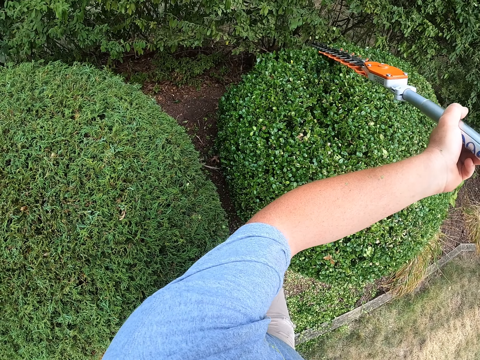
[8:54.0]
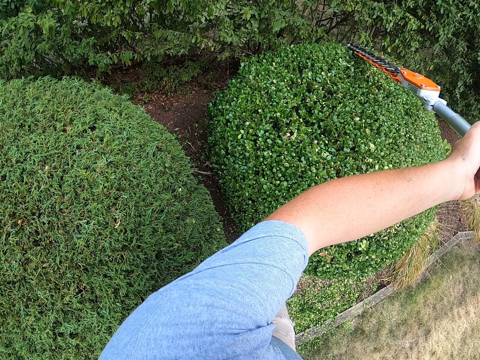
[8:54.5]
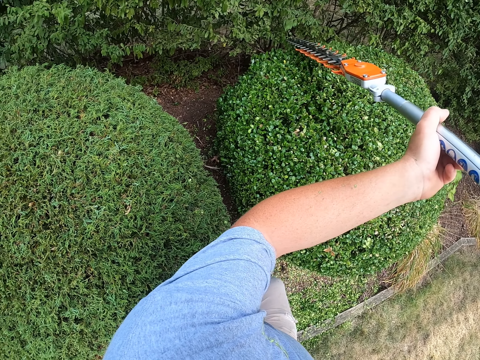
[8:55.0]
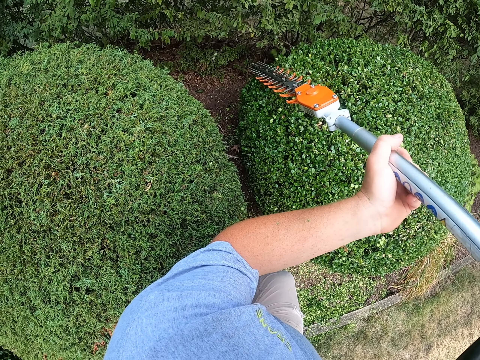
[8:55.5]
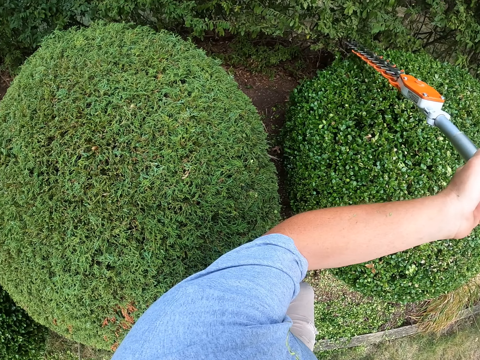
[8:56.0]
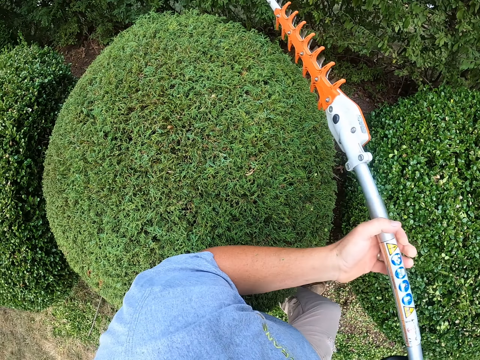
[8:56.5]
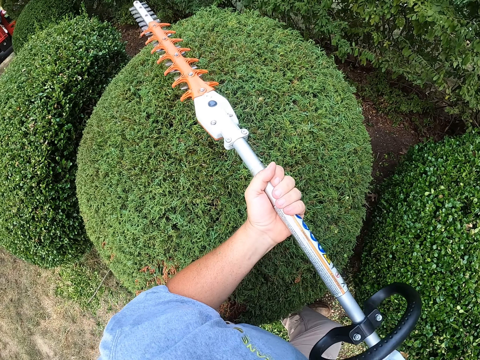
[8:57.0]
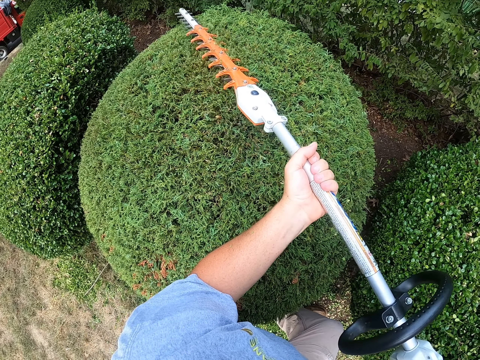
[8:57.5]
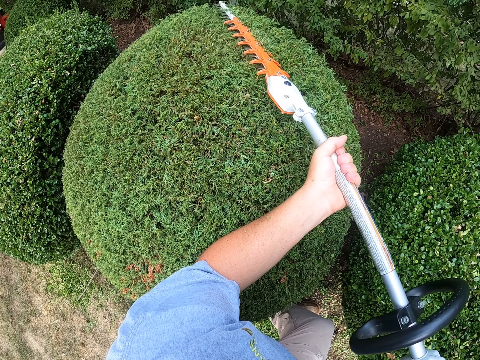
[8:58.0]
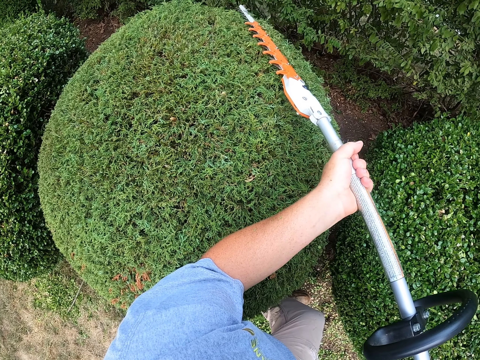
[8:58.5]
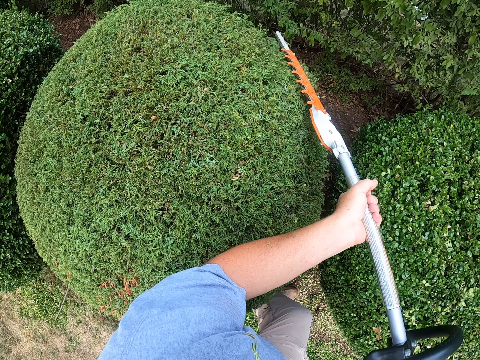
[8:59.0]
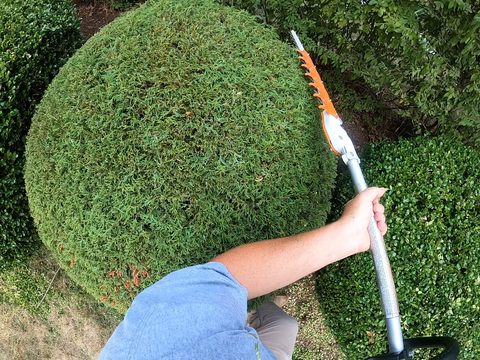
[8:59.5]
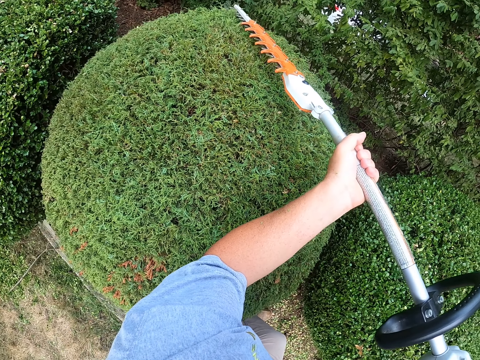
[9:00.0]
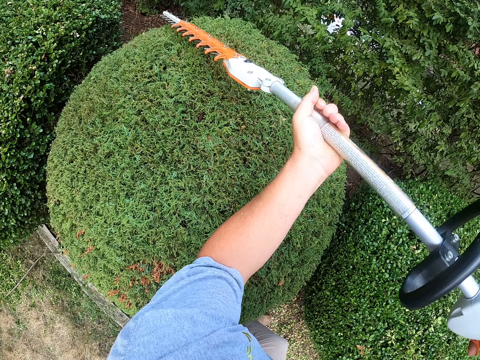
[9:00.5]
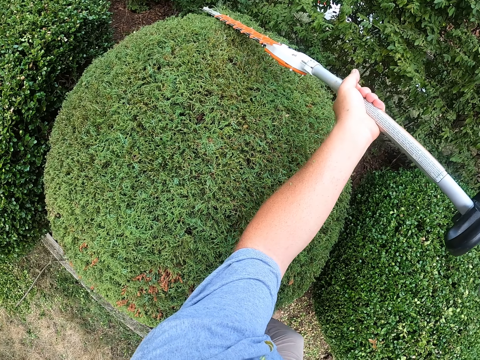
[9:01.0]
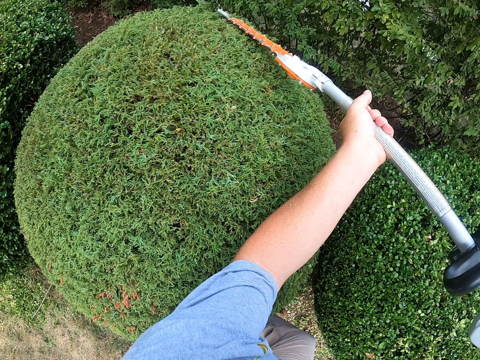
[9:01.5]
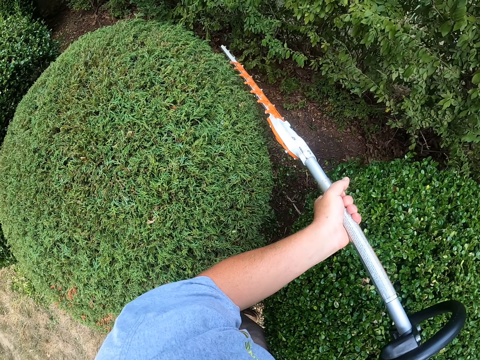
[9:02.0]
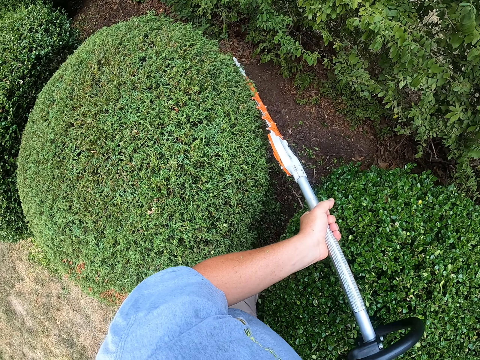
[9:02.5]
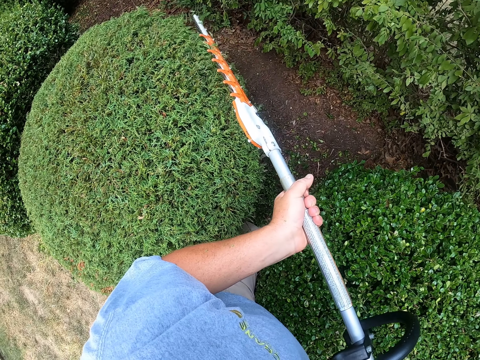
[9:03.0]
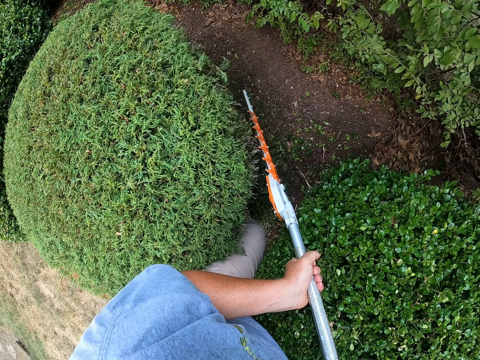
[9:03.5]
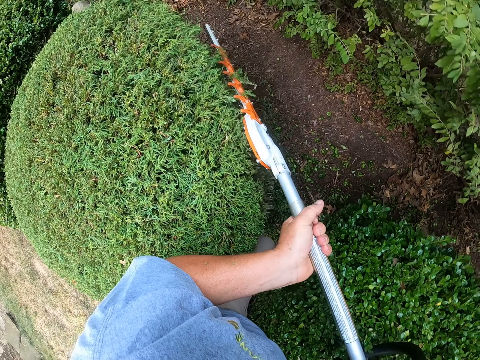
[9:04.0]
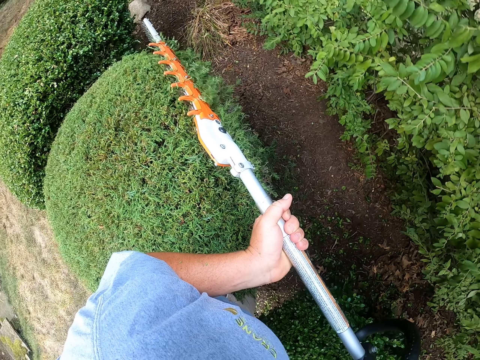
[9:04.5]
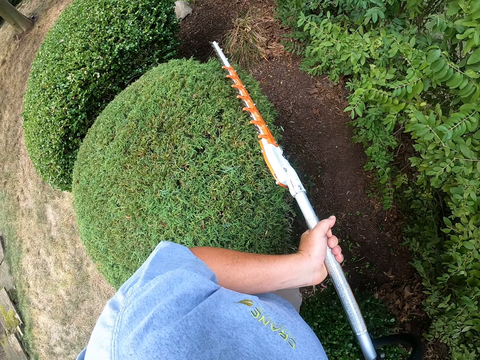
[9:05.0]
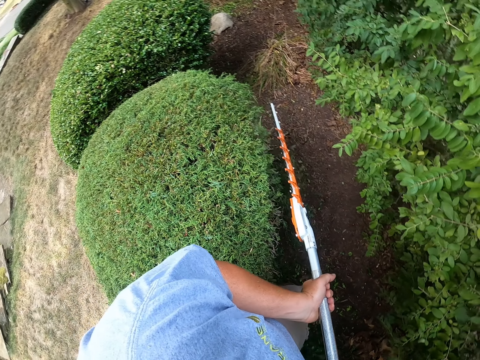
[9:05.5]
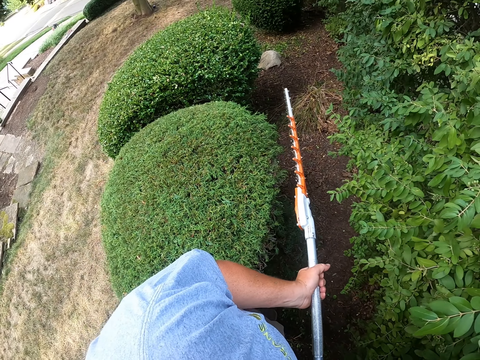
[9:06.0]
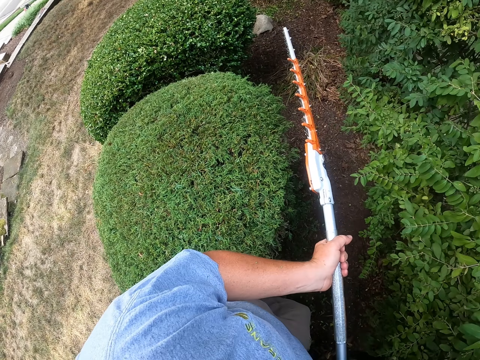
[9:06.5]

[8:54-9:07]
The camera wearer stops trimming. They trim another flower tree.

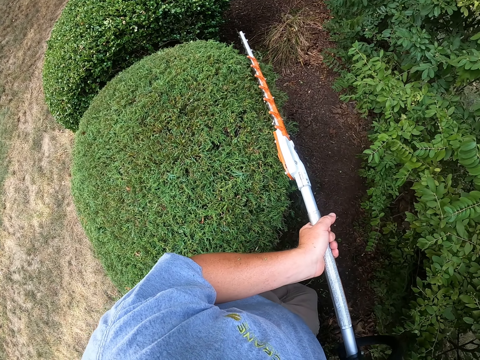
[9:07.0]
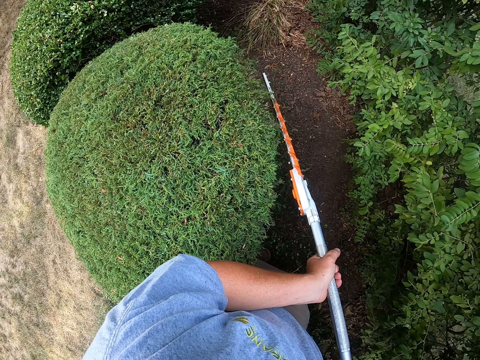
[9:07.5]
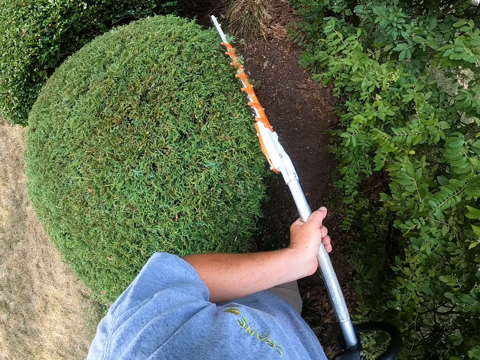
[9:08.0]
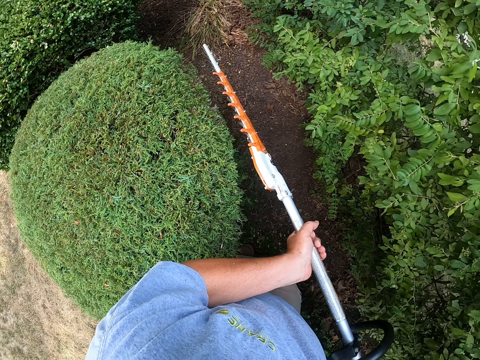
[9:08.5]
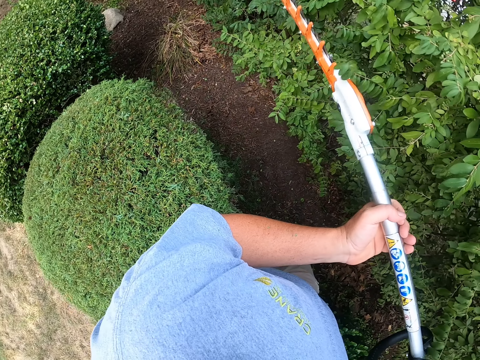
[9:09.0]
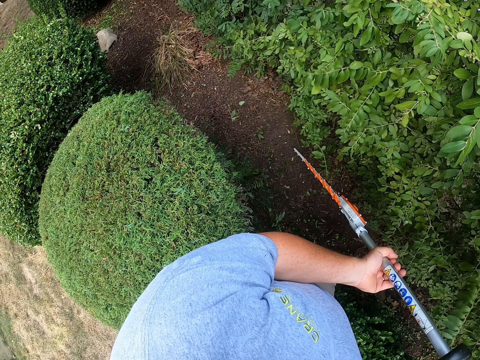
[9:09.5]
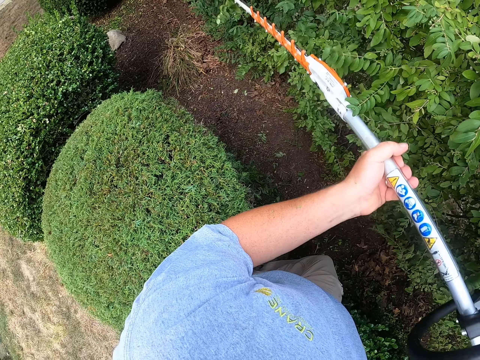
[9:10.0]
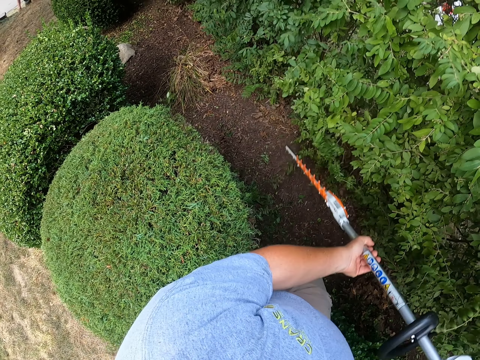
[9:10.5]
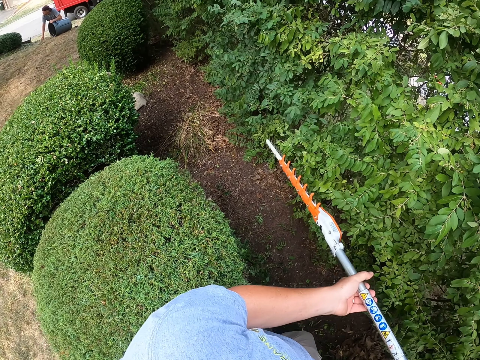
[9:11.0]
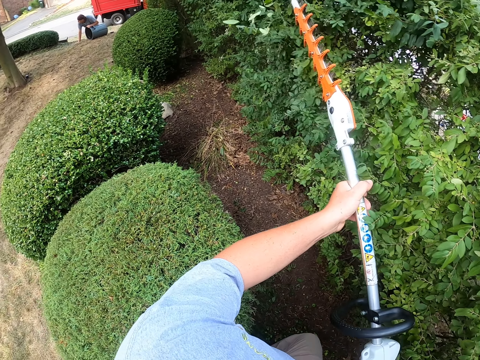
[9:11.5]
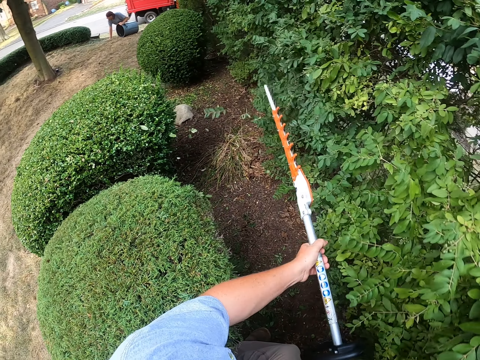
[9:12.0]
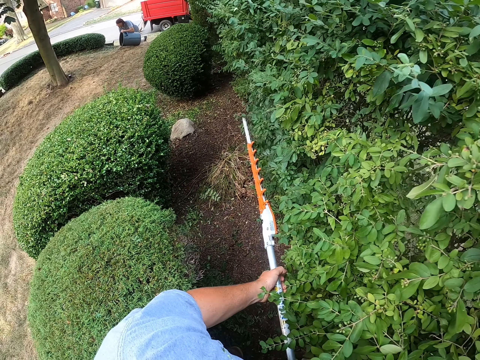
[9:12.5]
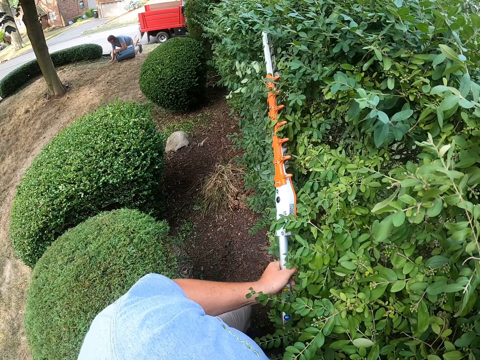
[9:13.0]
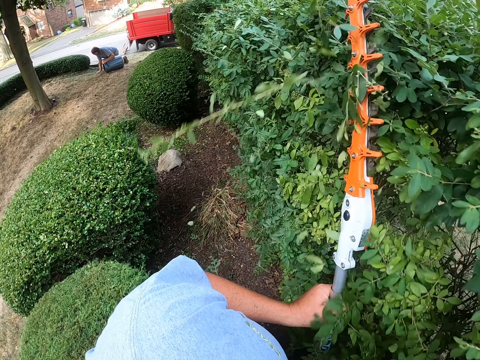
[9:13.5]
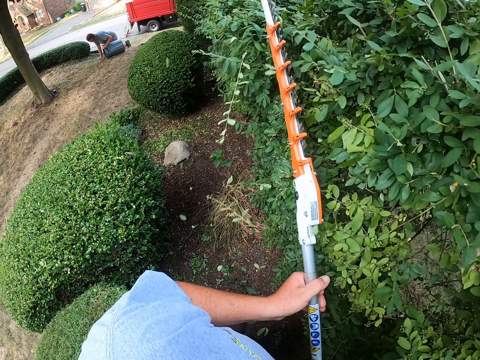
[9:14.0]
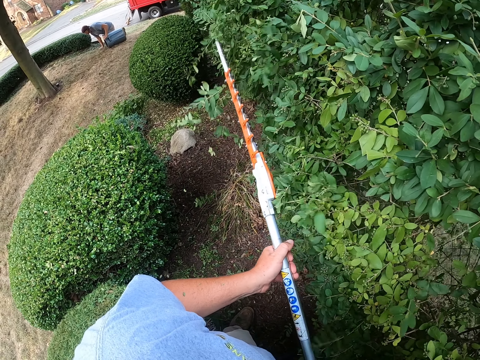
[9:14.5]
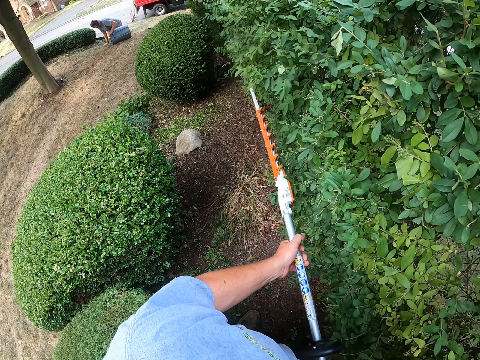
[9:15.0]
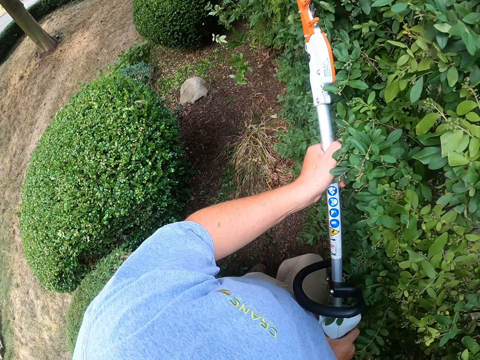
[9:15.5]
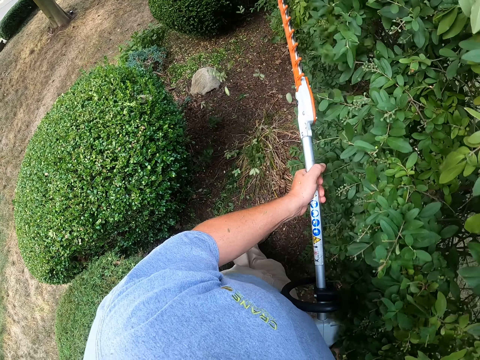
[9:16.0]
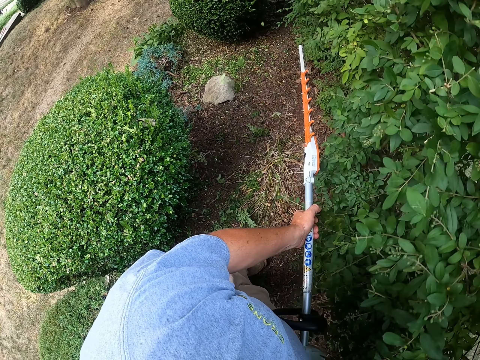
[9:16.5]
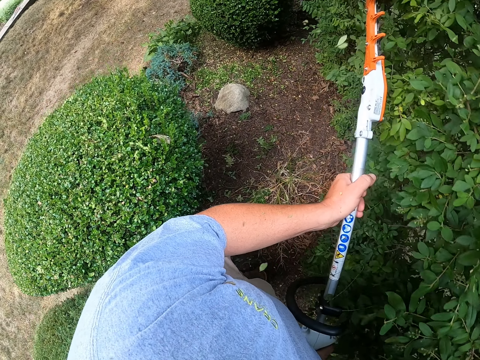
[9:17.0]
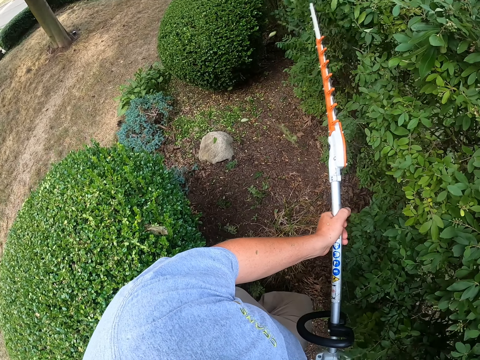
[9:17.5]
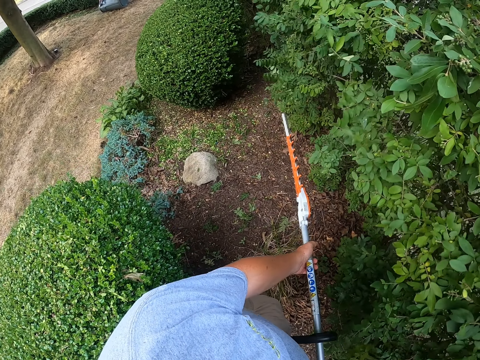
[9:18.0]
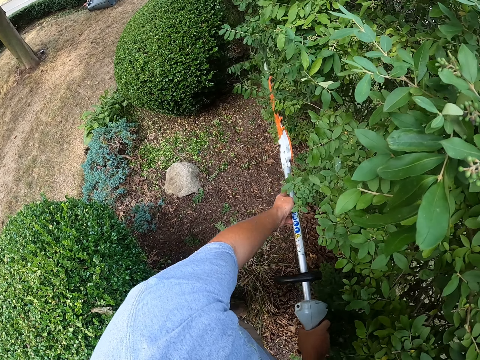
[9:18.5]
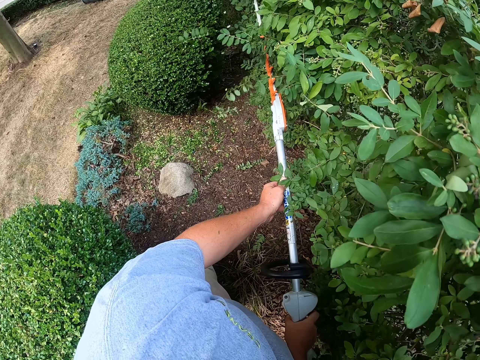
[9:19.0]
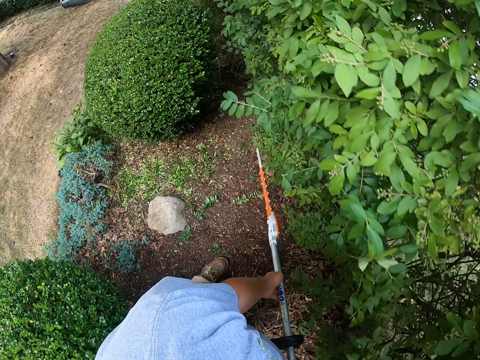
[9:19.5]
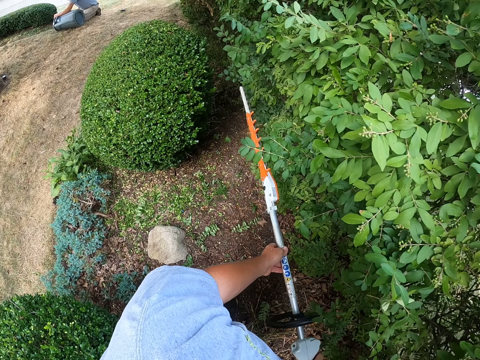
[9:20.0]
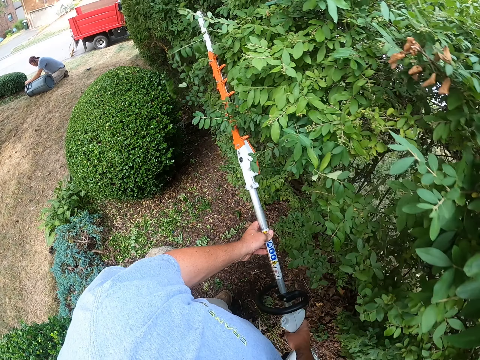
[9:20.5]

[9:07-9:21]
The camera wearer trims a flower tree fence. A person kneels down with a trash bin. The camera wearer trims a garden tree with something.
